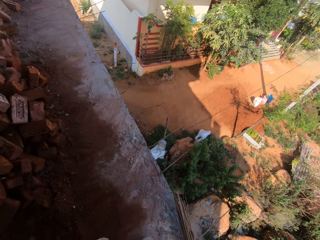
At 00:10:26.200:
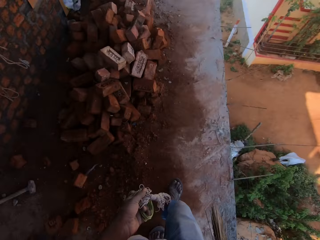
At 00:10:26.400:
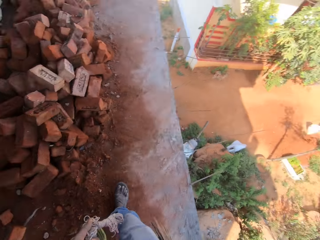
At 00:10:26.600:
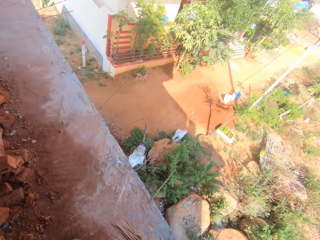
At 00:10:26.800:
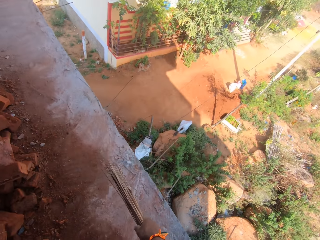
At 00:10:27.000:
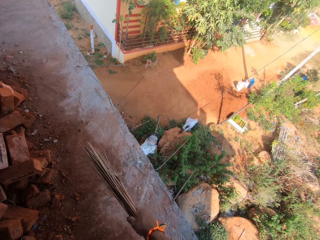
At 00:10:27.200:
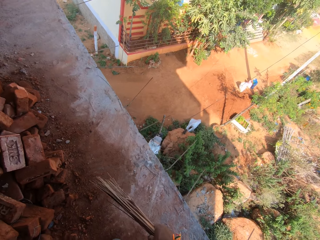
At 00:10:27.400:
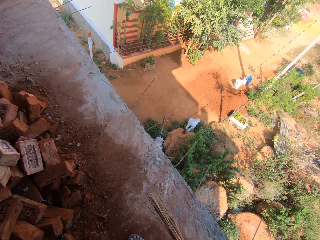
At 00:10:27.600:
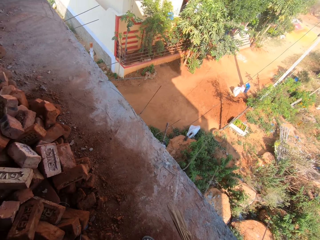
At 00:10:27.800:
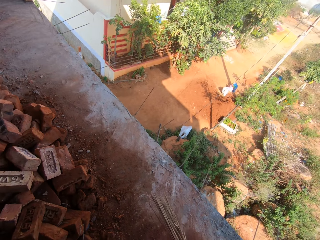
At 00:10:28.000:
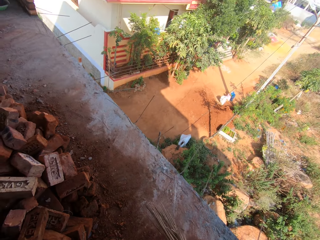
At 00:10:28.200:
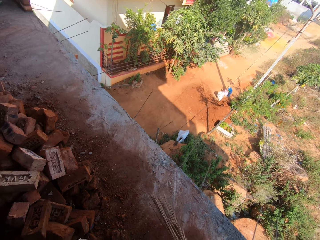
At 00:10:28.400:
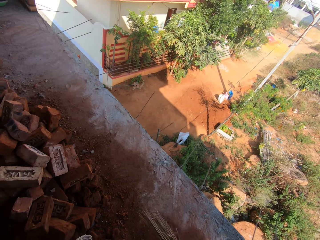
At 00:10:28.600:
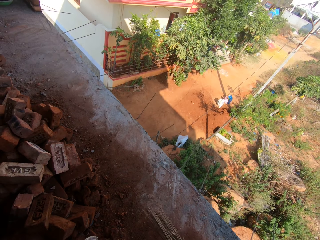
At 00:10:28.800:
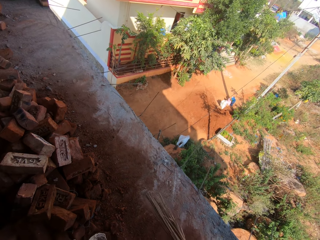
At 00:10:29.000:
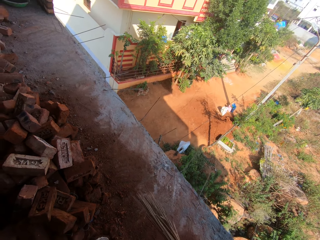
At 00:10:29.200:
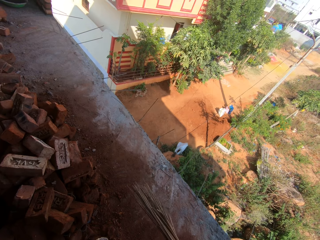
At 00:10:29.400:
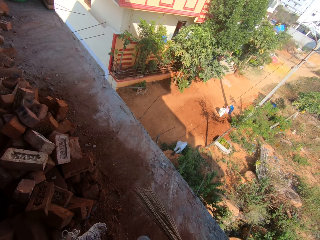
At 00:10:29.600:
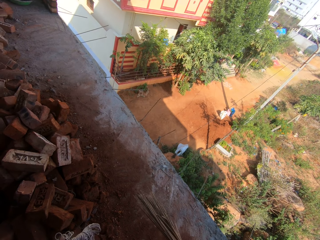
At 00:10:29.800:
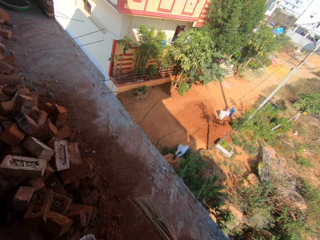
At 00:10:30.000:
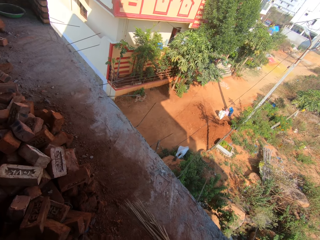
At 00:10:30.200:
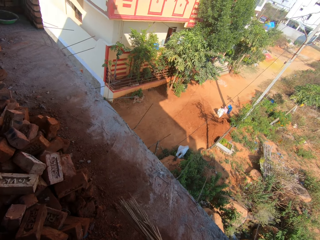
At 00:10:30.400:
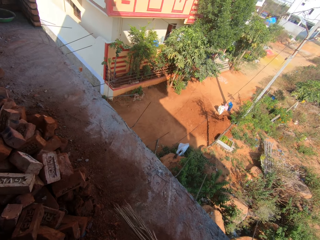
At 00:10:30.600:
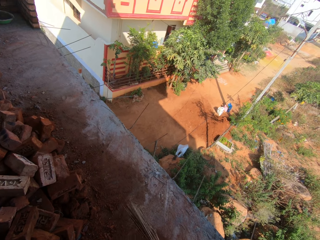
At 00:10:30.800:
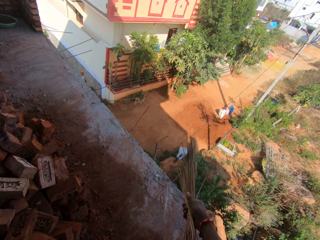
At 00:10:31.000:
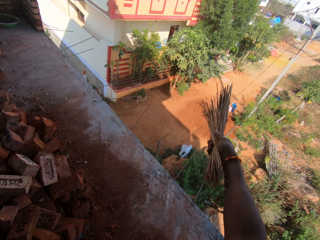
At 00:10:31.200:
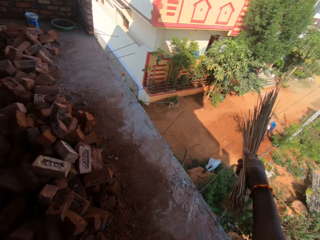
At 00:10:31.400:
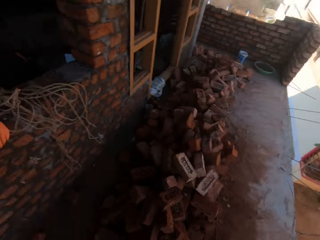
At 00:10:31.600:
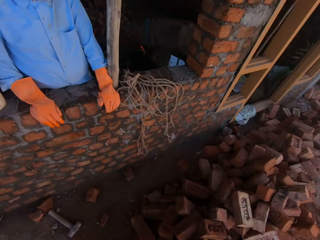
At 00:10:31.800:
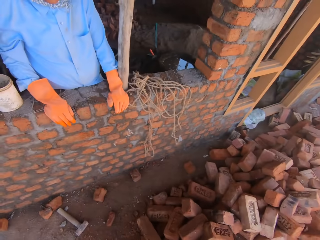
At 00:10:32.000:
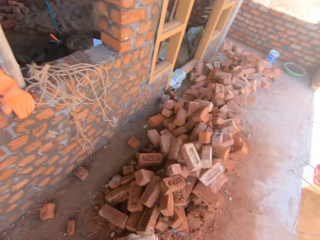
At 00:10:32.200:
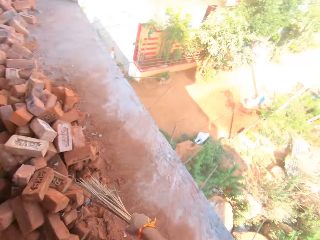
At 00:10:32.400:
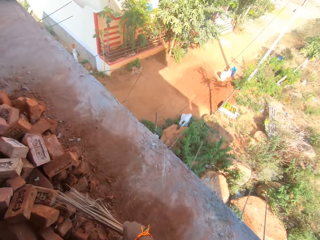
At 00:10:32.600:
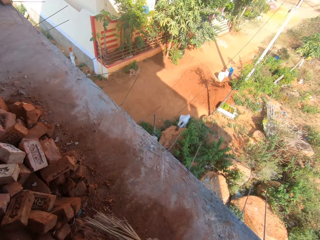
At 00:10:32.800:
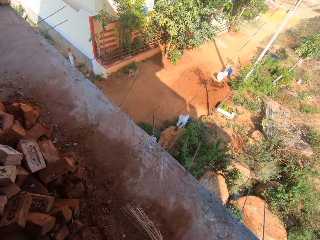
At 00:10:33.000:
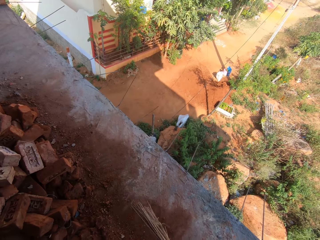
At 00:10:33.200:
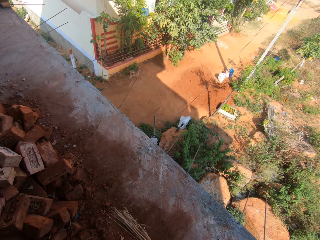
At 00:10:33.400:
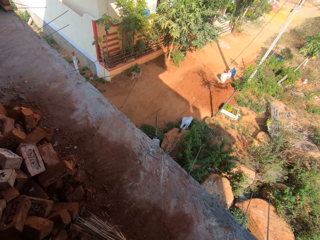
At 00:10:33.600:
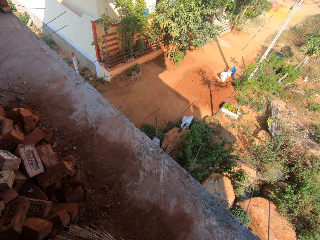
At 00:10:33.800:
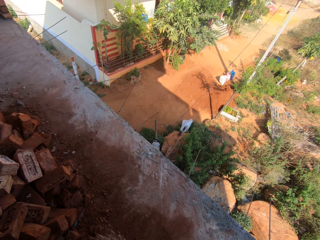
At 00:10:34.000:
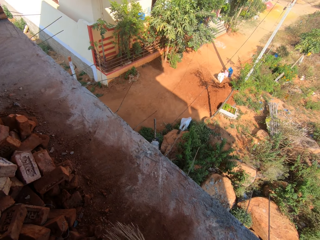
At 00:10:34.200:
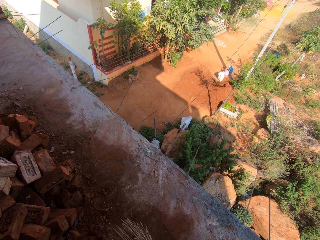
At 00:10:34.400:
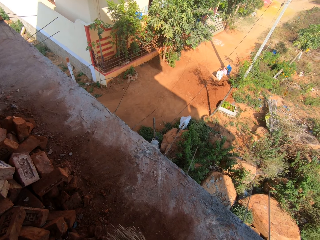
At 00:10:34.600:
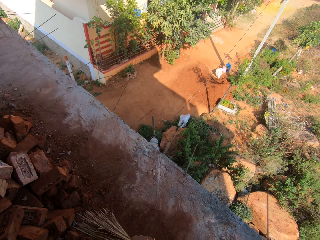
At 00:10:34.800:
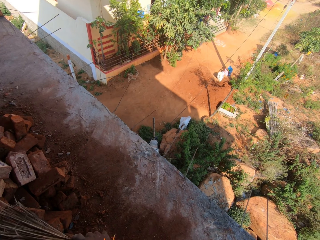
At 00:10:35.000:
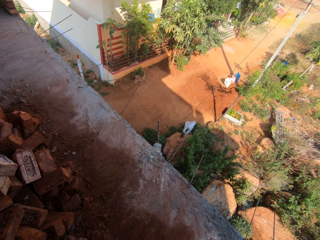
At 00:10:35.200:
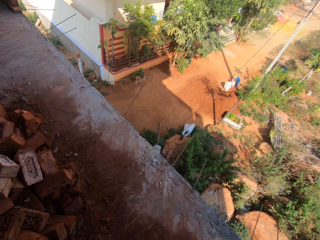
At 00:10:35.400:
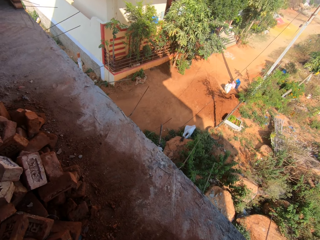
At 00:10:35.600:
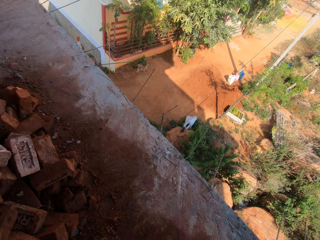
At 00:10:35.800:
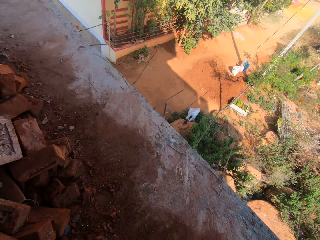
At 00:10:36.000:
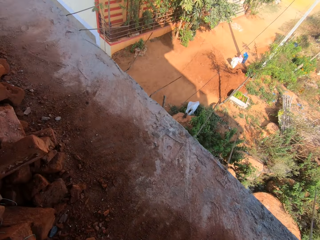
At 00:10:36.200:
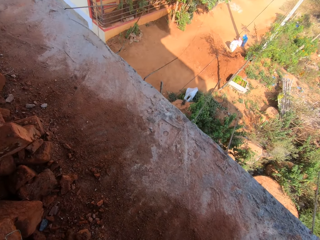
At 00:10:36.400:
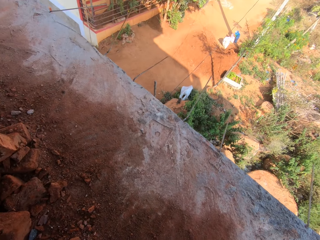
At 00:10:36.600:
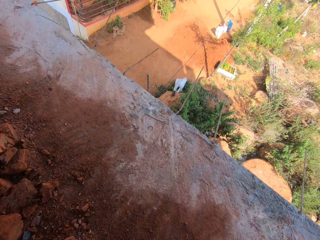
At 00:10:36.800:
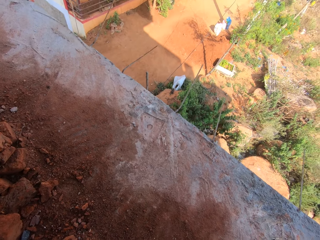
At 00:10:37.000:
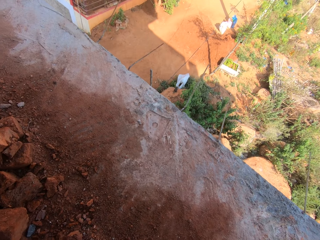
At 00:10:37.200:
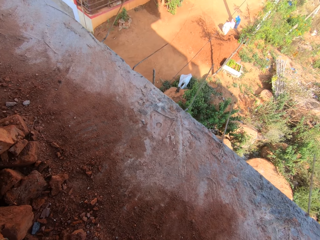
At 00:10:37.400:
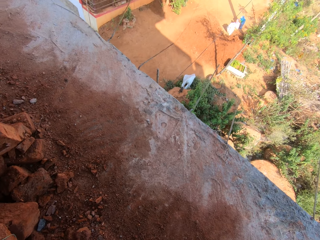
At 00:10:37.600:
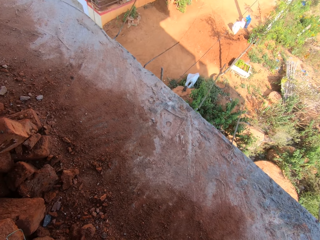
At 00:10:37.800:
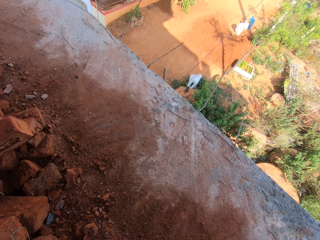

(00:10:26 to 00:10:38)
The camera wearer converses with a person. They point with the broom in the right hand. They look at the person. They look on the ground.

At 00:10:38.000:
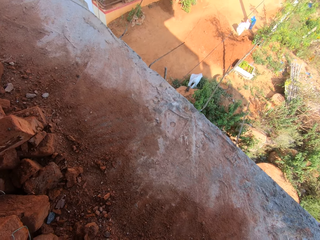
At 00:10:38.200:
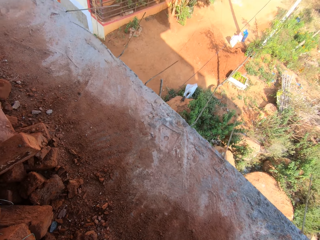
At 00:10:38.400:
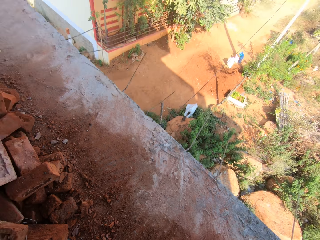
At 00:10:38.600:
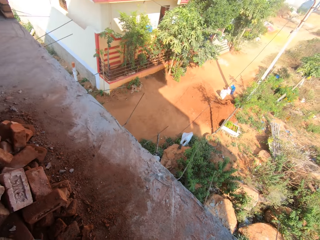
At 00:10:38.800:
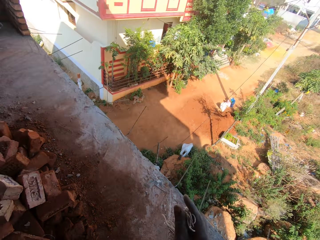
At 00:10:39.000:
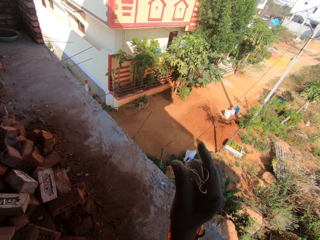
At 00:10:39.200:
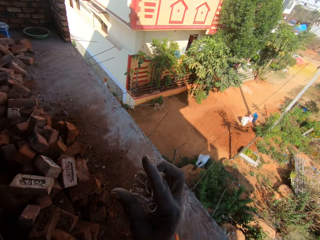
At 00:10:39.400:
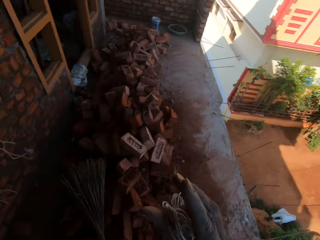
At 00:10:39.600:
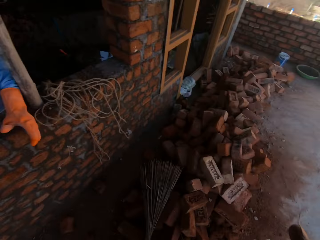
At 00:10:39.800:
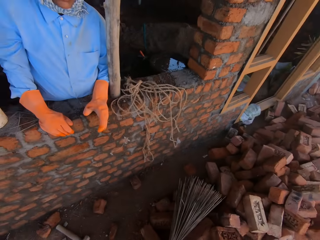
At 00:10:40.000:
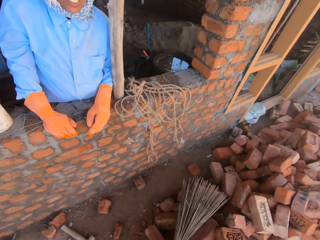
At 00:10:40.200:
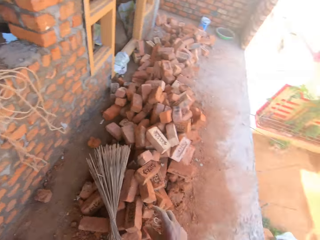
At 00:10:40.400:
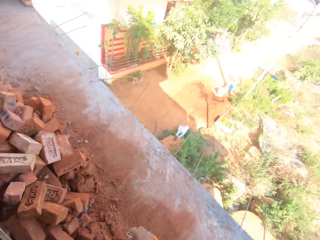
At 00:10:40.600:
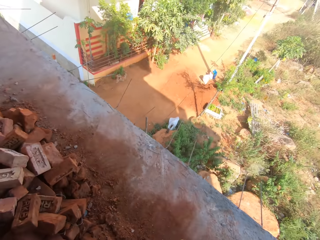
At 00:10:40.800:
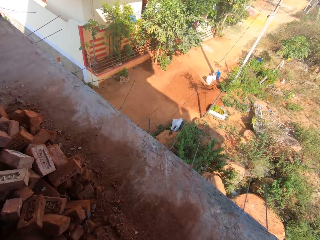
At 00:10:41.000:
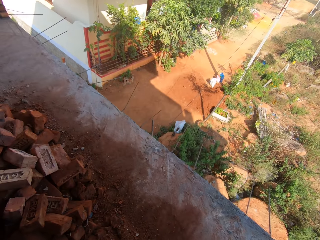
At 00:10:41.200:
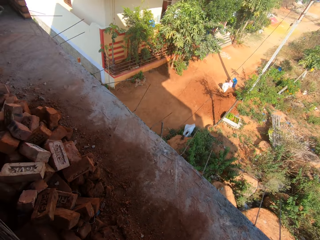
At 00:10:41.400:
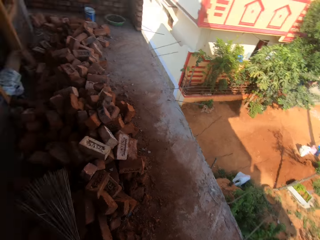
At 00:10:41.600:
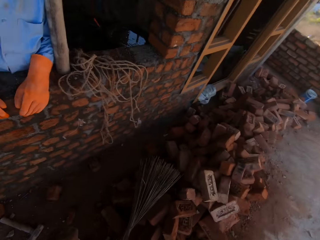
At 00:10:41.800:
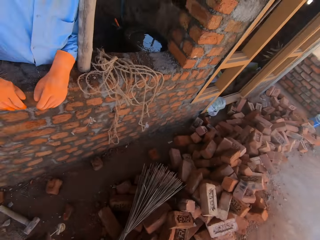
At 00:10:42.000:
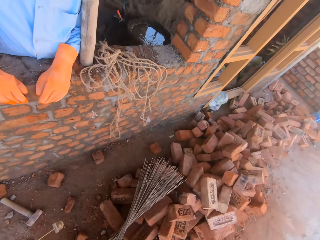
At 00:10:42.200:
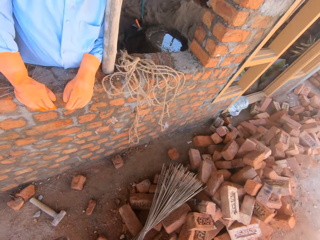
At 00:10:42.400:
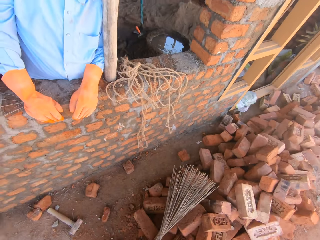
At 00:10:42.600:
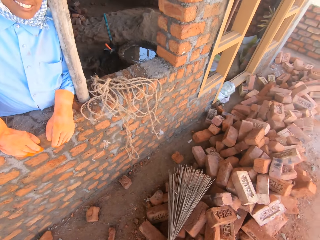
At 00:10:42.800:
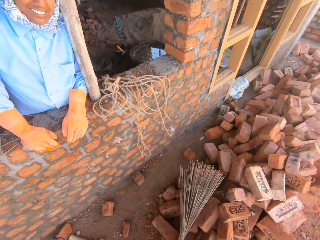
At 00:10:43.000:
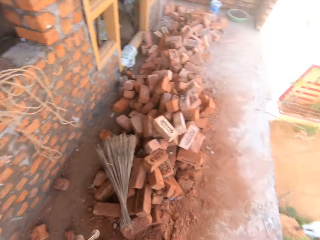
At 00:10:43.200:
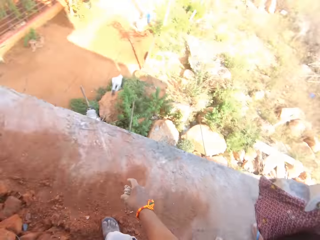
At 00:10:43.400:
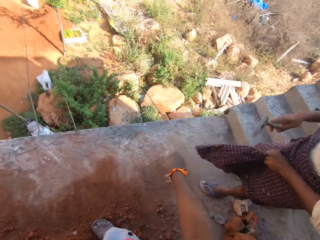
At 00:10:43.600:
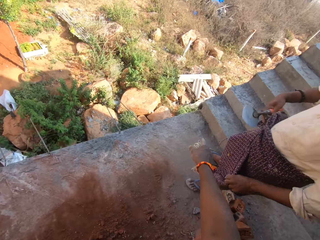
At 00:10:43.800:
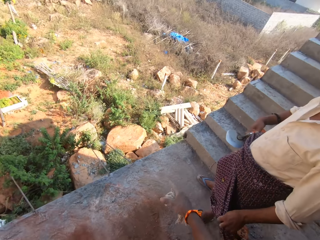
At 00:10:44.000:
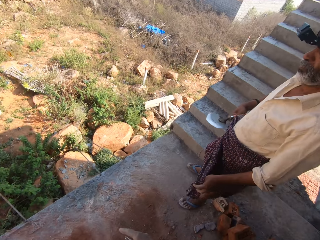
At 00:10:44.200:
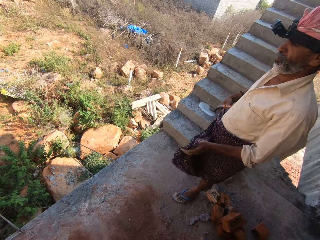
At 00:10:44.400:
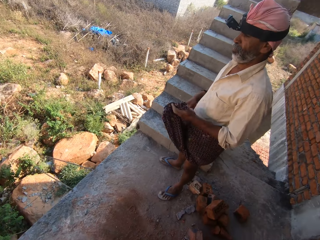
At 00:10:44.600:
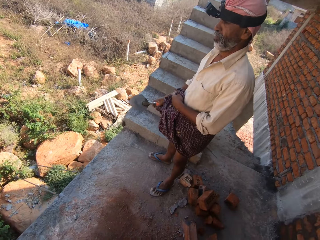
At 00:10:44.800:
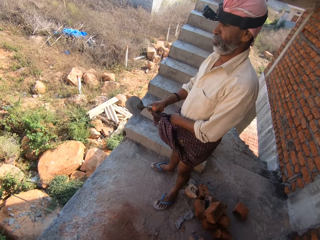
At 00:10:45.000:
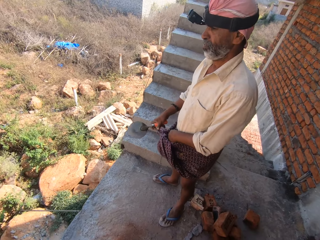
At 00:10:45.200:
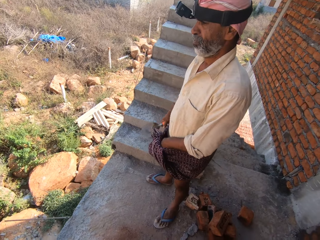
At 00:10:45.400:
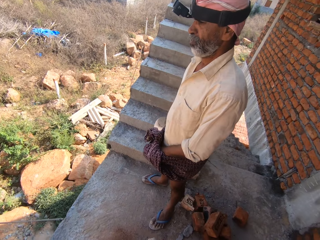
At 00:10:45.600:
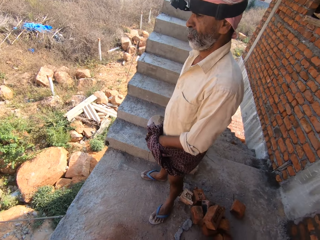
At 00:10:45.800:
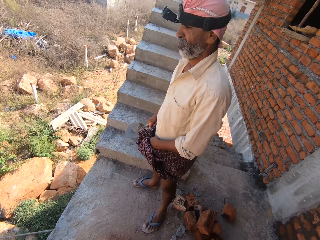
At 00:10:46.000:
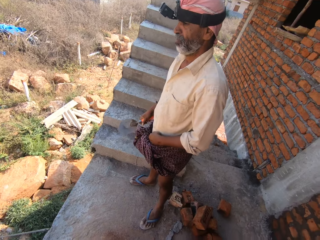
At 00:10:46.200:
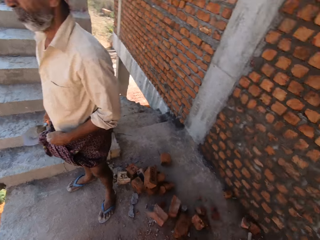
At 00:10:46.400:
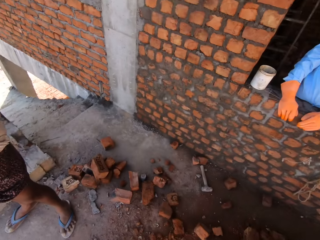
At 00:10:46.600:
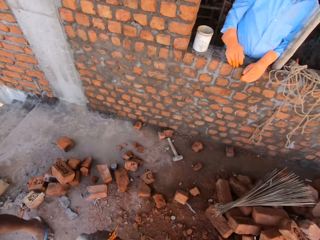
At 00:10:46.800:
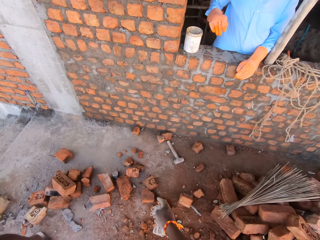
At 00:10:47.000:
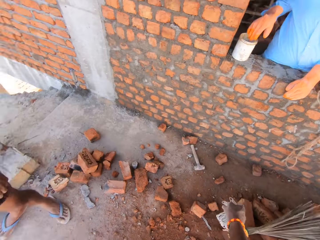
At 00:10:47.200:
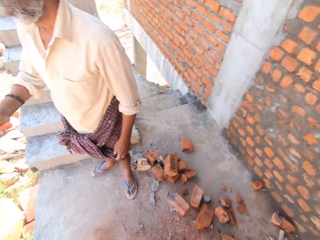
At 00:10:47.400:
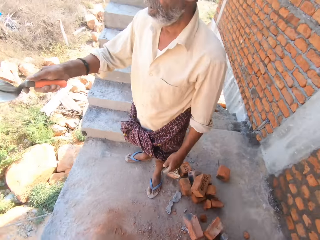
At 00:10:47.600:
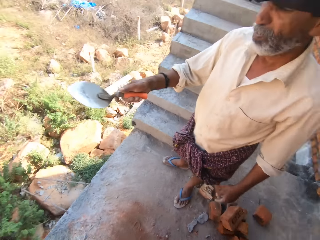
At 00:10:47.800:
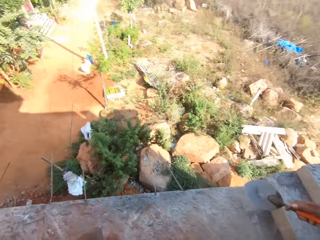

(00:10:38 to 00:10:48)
The camera wearer converses with a person. They look at the person. They look at another person. They talk to another person. They look at the concrete blocks on the floor.
